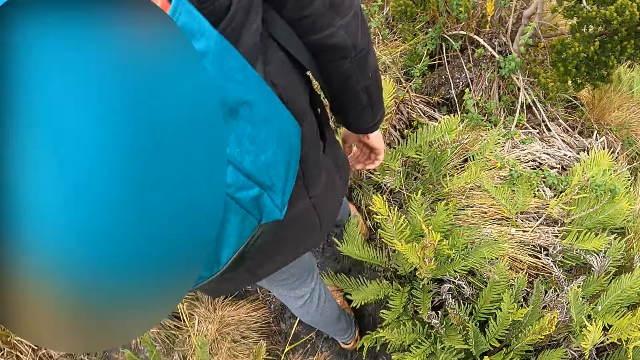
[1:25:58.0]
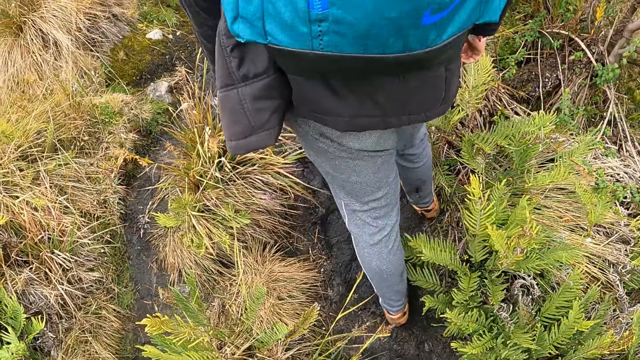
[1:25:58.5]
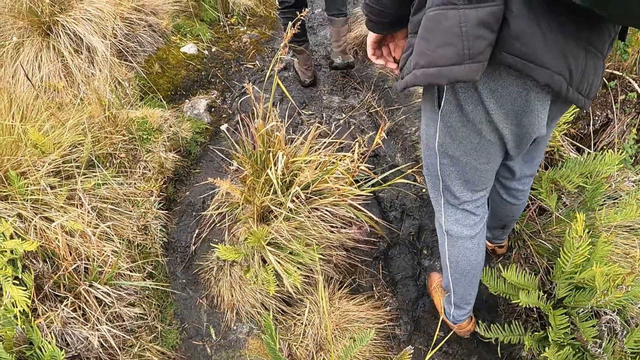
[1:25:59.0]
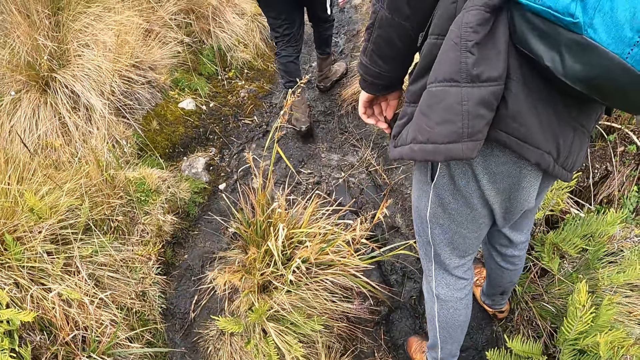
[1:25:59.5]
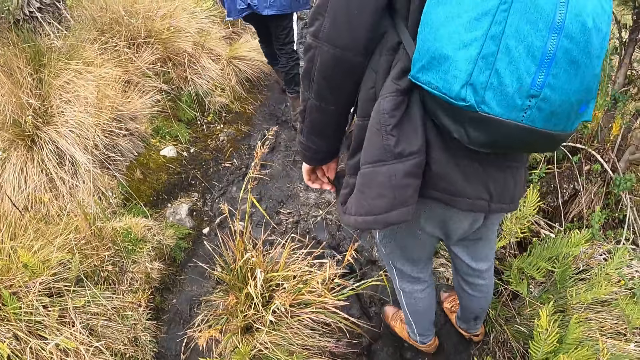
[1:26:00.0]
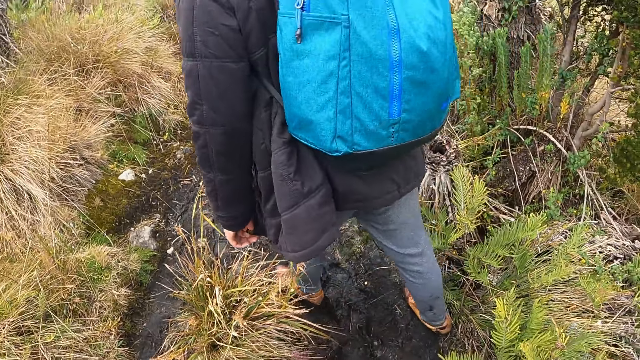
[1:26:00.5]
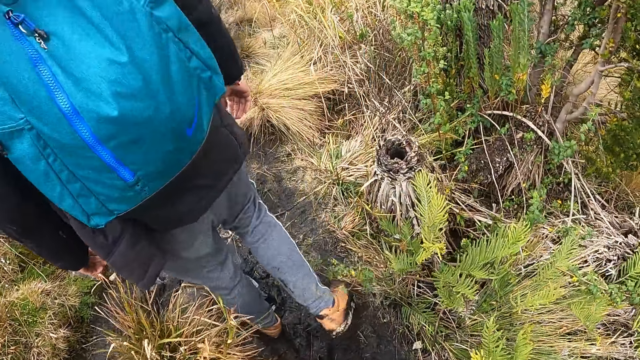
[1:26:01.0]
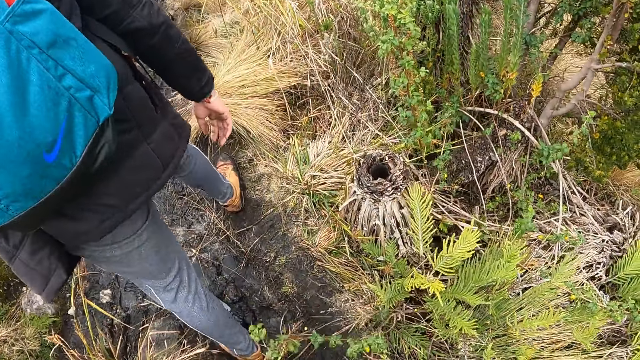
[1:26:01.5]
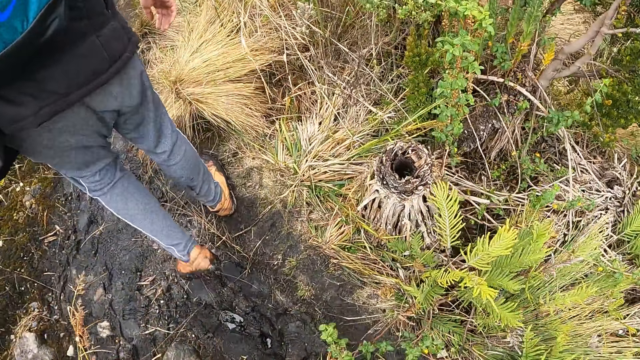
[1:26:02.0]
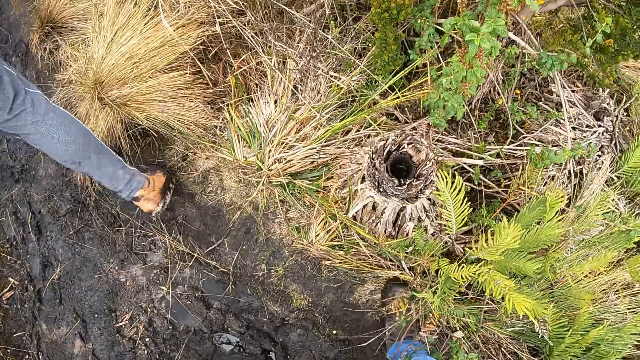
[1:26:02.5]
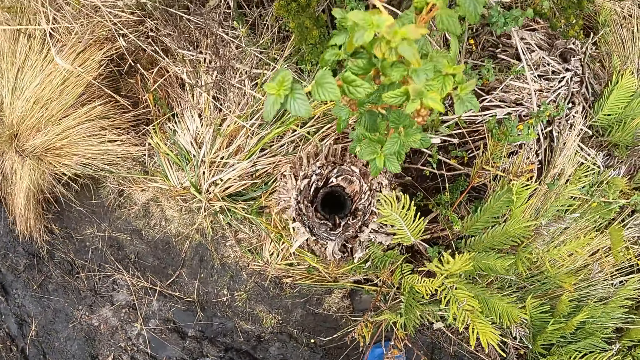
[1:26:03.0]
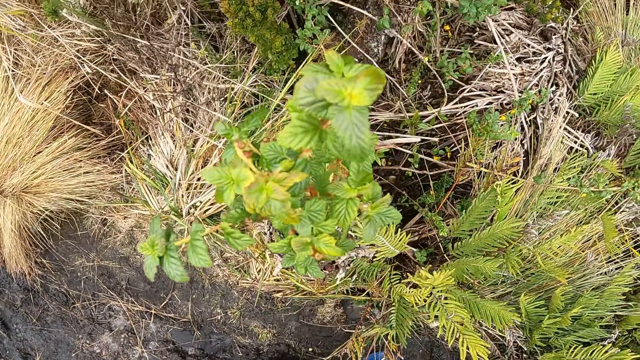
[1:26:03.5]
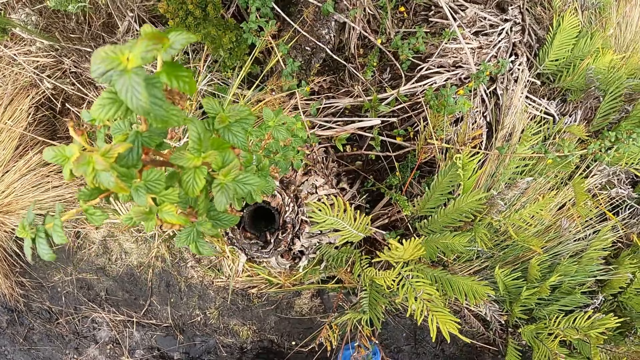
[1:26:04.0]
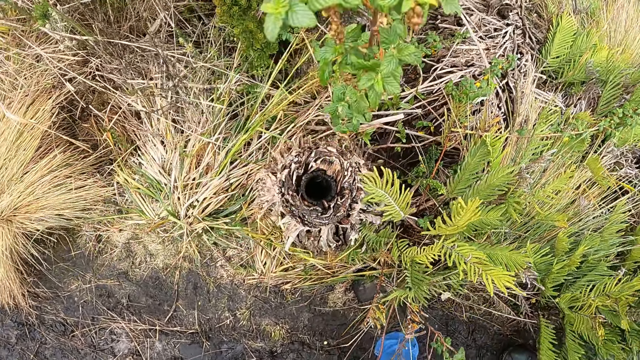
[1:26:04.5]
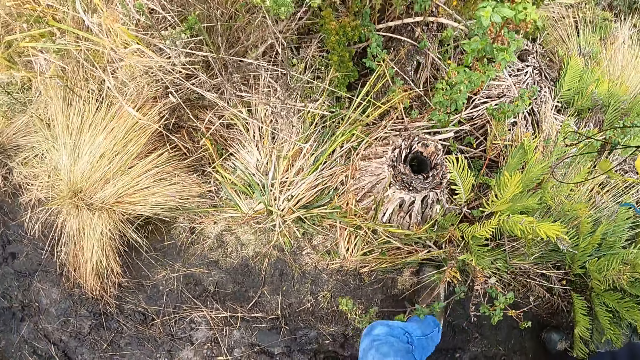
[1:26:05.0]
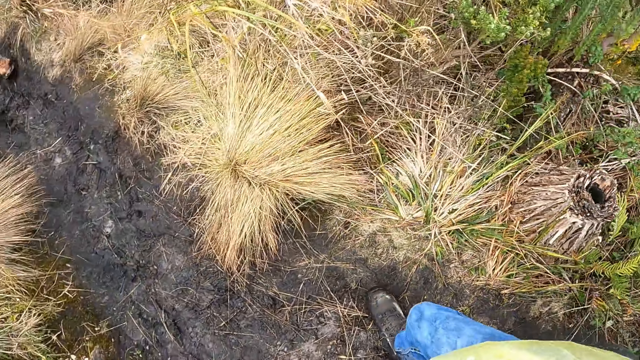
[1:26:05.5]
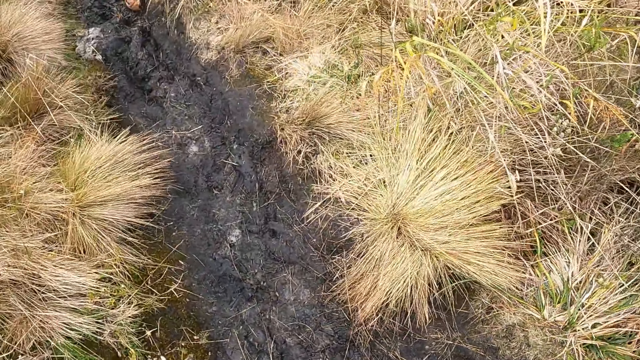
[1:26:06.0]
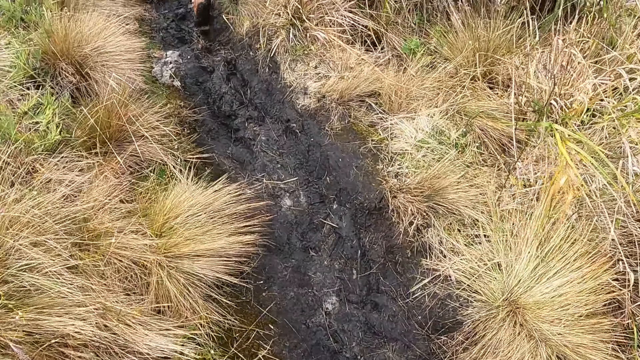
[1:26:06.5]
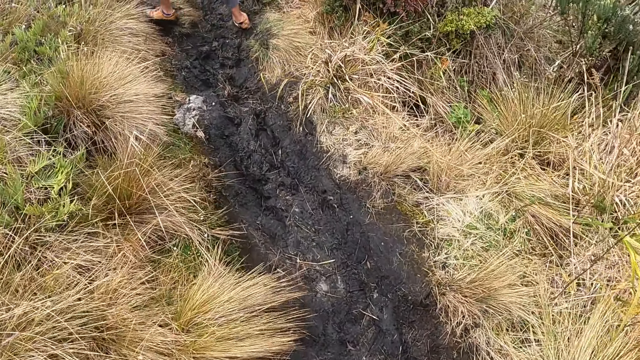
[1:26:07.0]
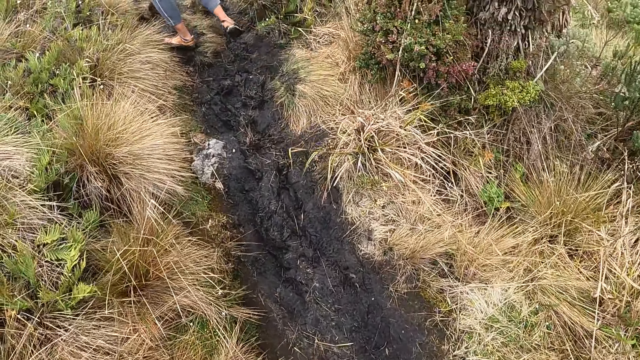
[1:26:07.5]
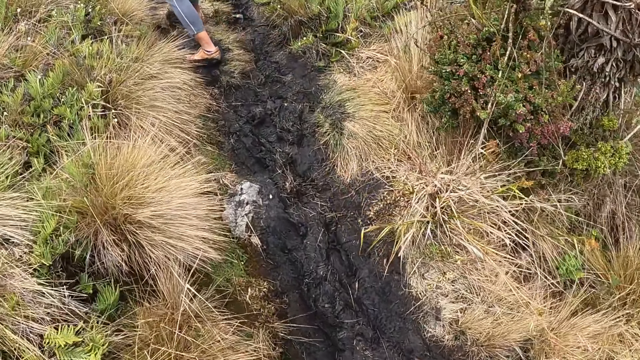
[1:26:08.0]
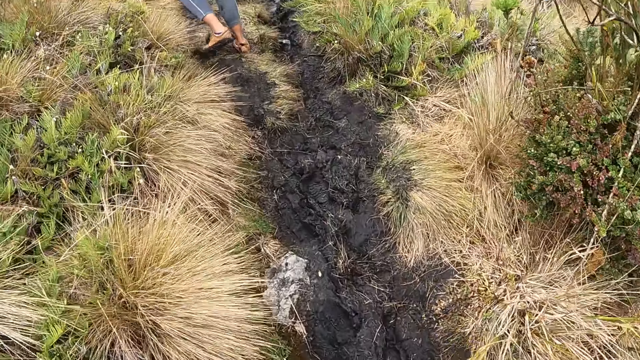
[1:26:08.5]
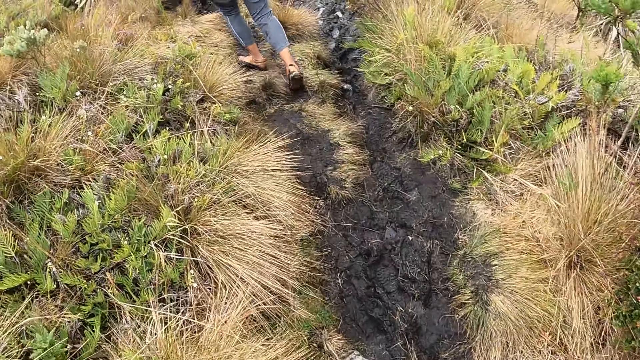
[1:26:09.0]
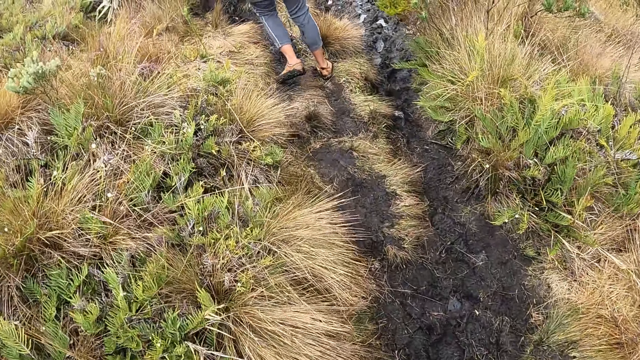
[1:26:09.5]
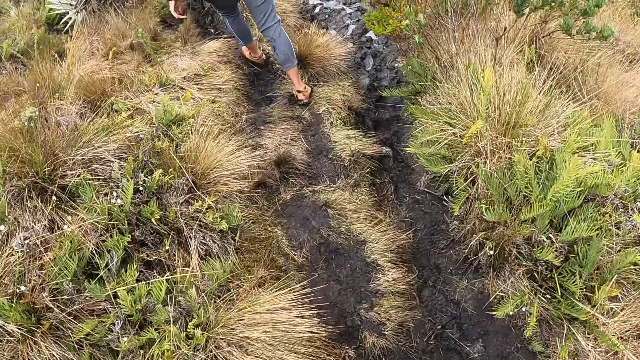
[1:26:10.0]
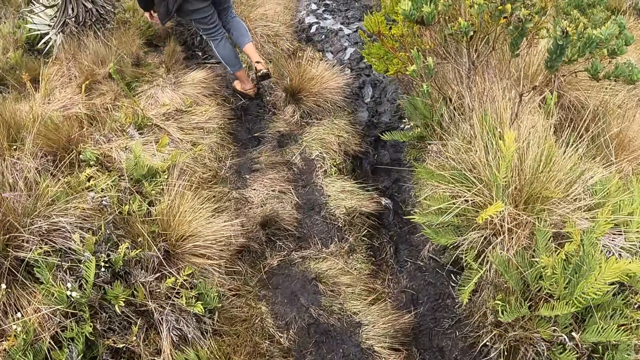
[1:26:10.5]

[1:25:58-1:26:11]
The camera wearer walks. They look inside a tree. They walk.

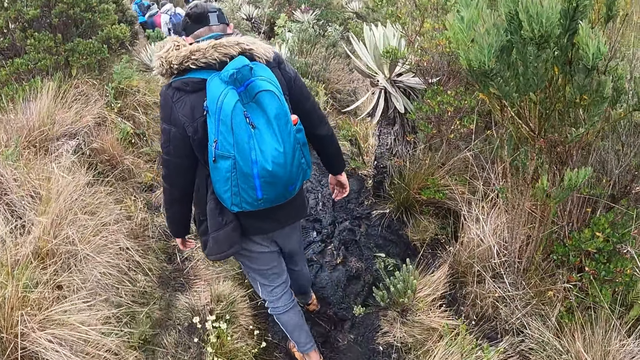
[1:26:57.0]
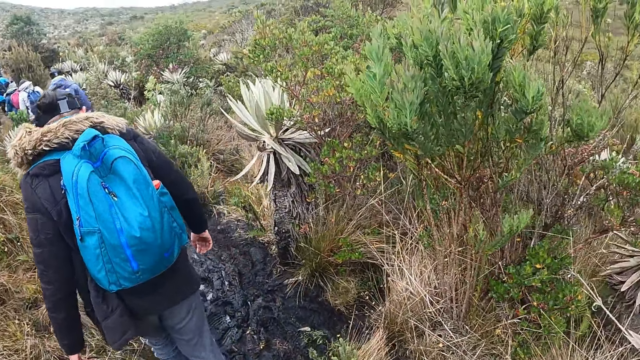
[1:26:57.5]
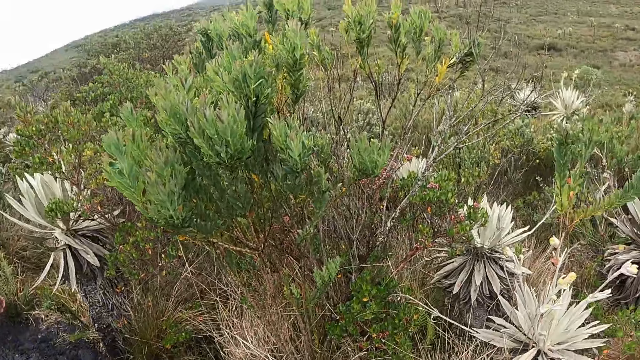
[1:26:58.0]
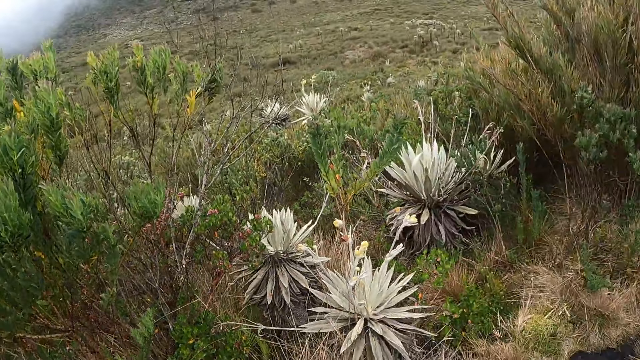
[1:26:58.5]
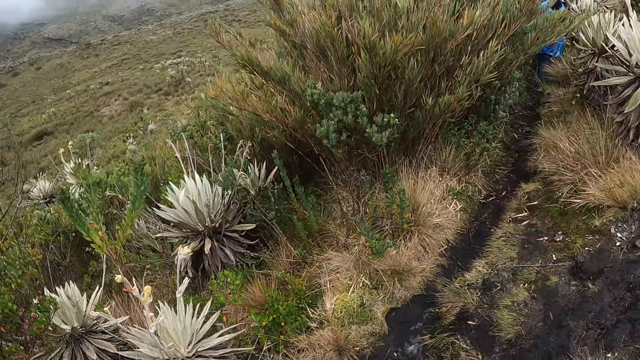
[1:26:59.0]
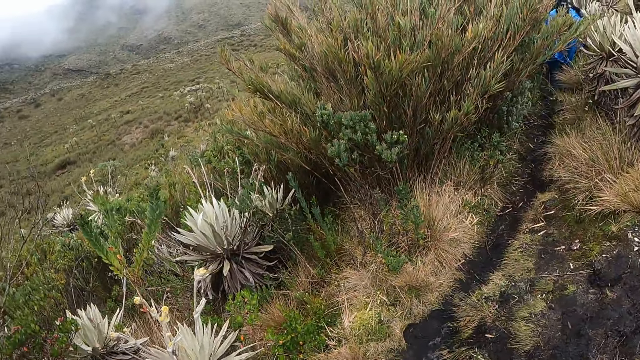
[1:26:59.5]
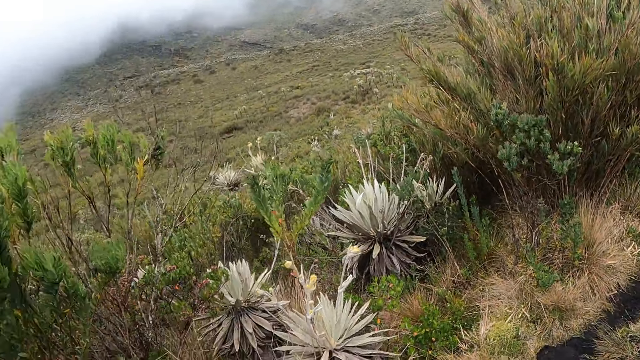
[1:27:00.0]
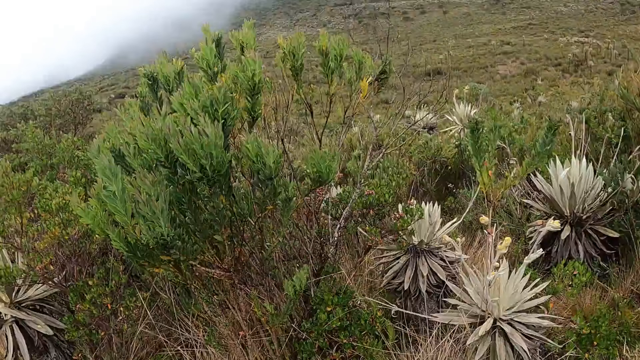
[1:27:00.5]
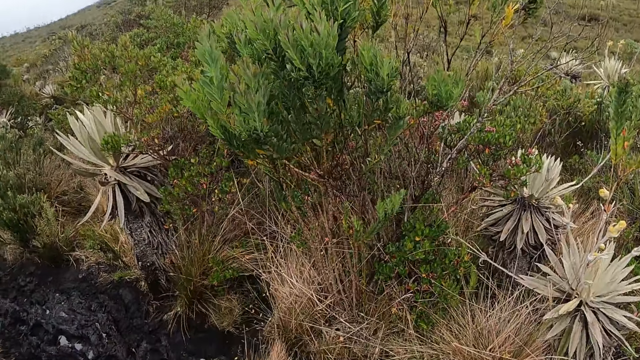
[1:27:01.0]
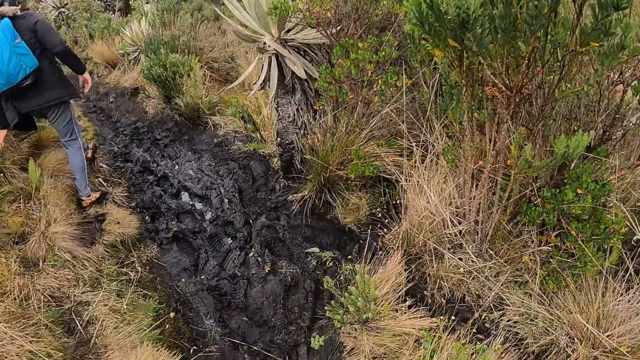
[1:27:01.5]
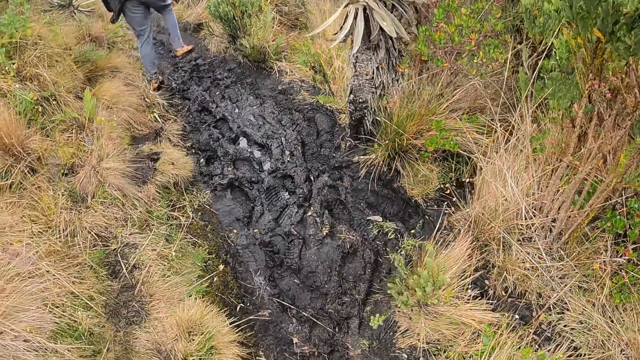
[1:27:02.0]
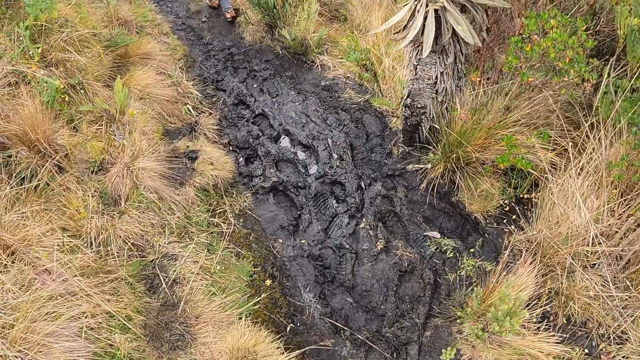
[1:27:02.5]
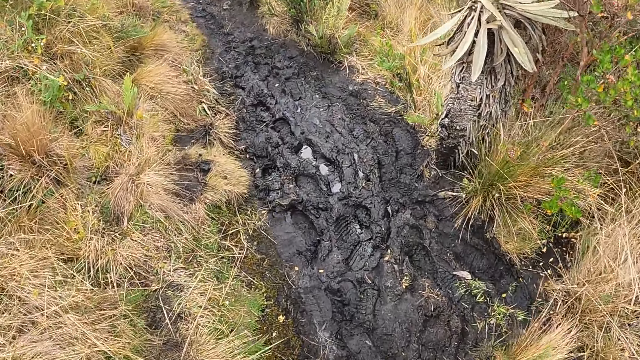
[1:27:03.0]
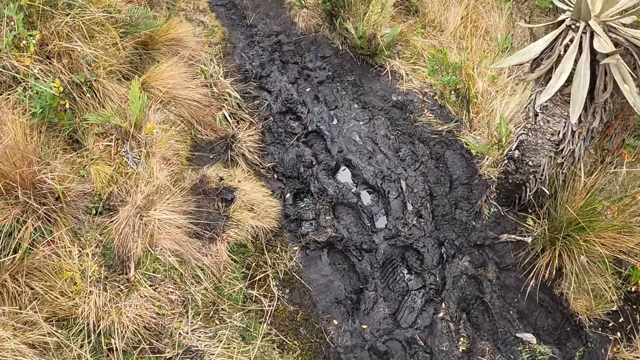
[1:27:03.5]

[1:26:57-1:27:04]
The camera wearer looks around. They walk.
